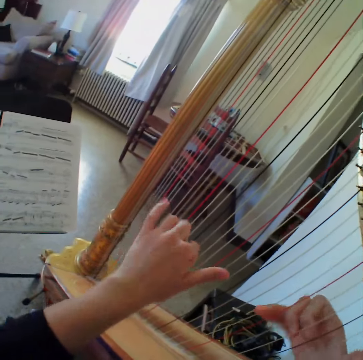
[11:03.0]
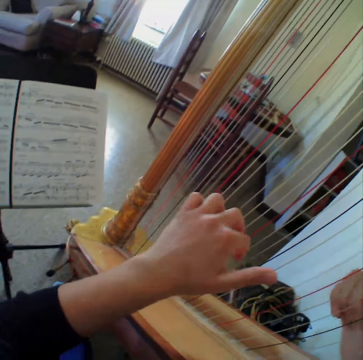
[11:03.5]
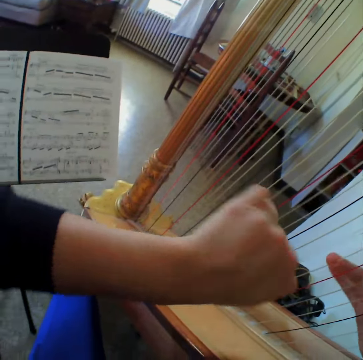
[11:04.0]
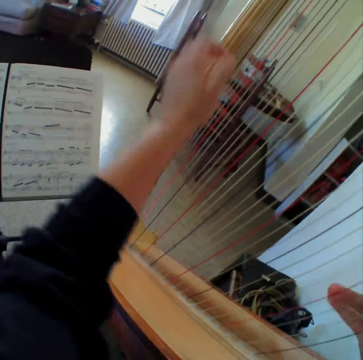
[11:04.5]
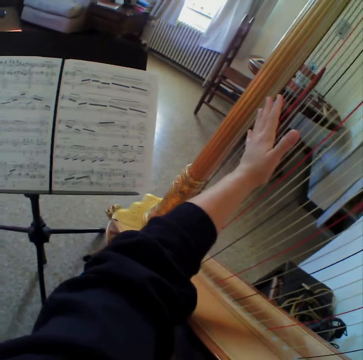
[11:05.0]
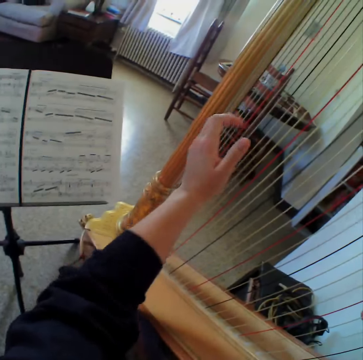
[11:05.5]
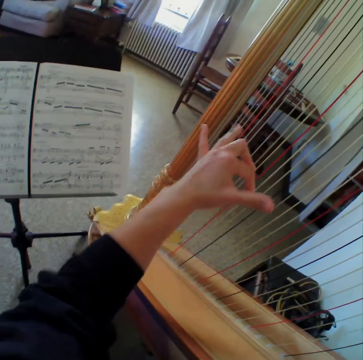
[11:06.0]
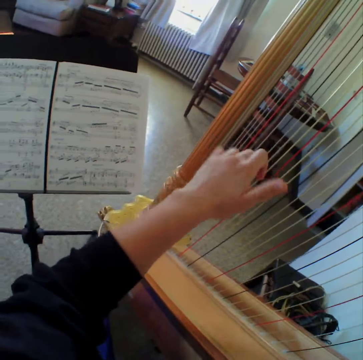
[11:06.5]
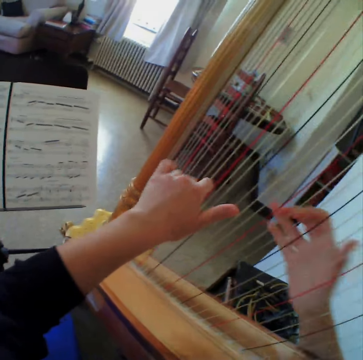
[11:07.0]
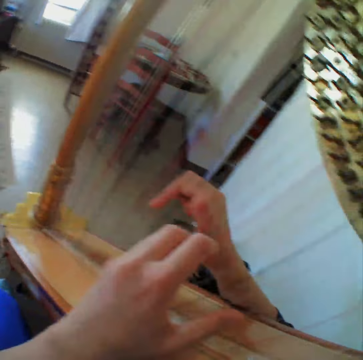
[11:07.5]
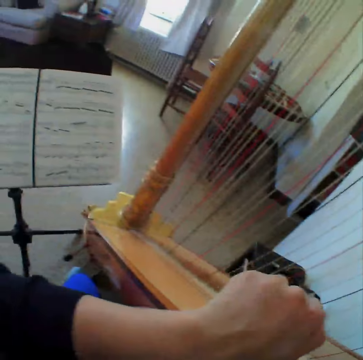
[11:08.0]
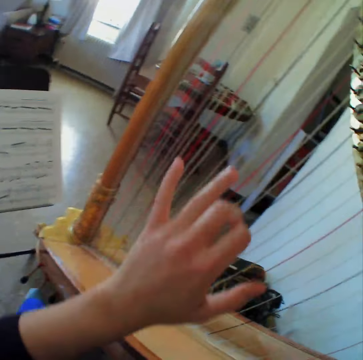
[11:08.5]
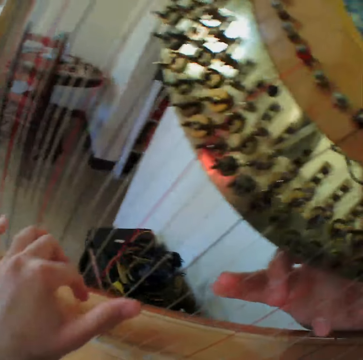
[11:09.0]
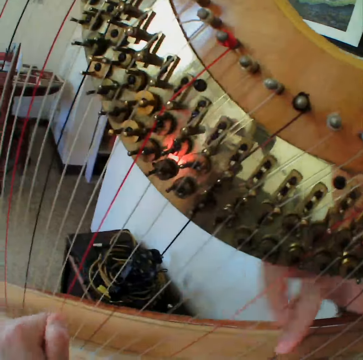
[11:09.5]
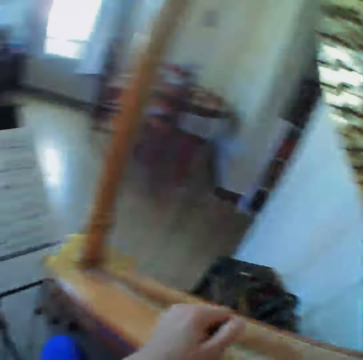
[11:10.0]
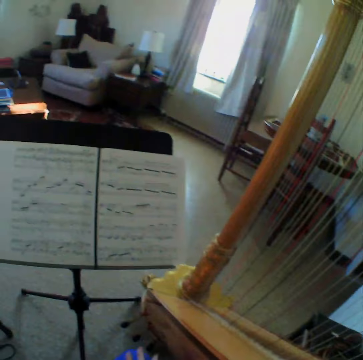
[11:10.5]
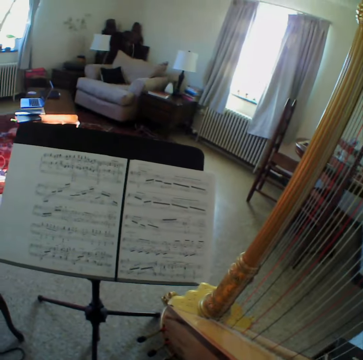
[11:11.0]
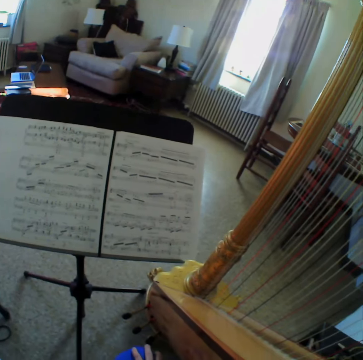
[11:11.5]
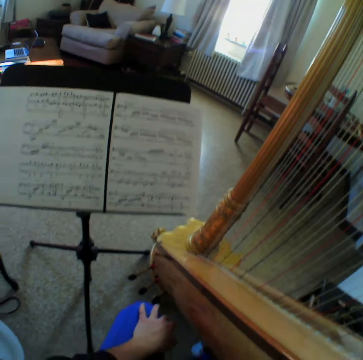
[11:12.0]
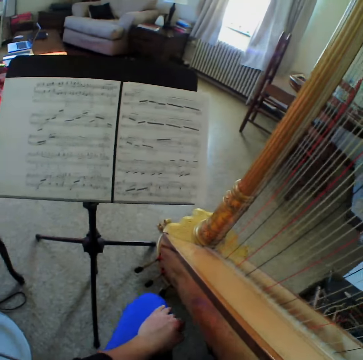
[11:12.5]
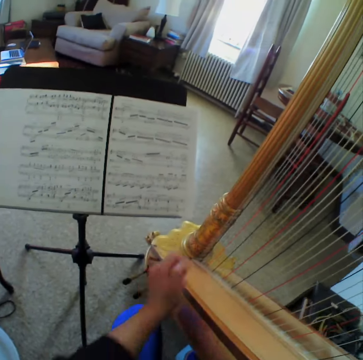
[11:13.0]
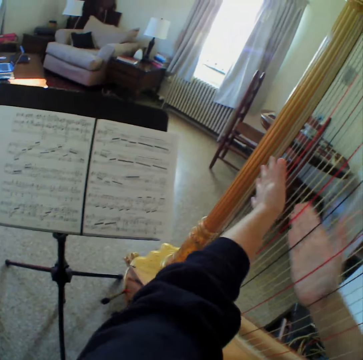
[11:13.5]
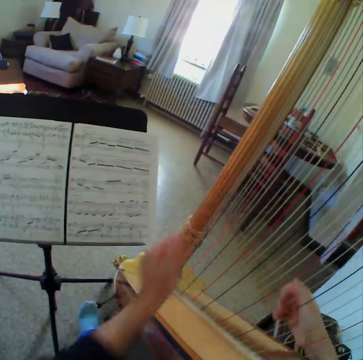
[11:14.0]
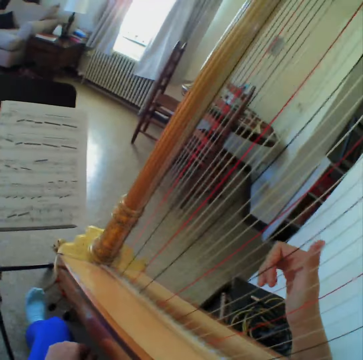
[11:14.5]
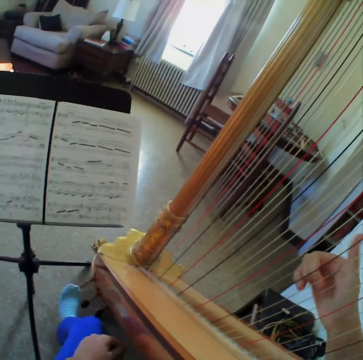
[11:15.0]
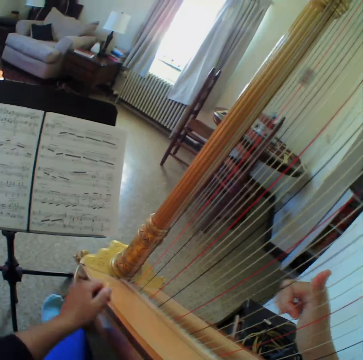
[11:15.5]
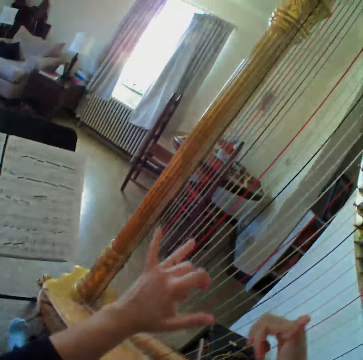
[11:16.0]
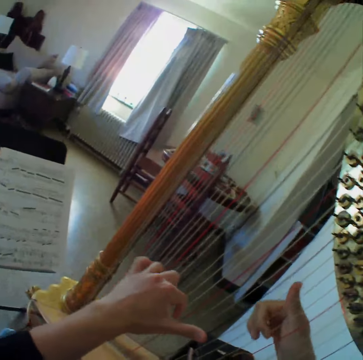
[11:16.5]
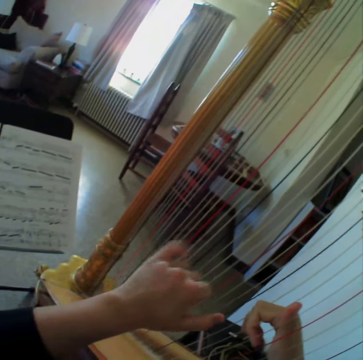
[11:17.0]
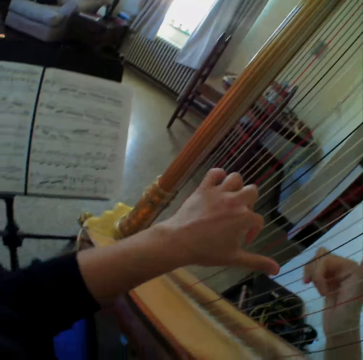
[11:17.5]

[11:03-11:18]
The camera wearer reads the music paper. They play the guitar. They read the music paper. They play the guitar. They stop to play the harp. They read the music paper. They start to play the harp again.

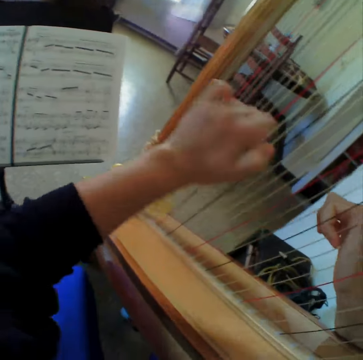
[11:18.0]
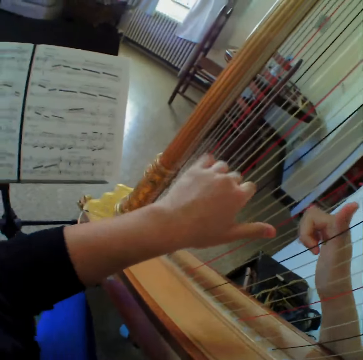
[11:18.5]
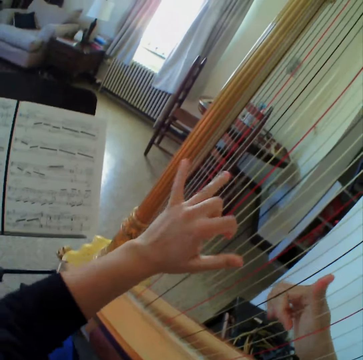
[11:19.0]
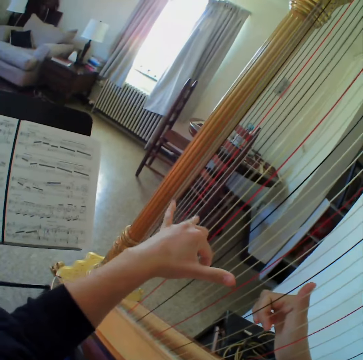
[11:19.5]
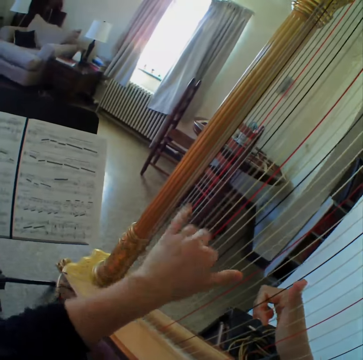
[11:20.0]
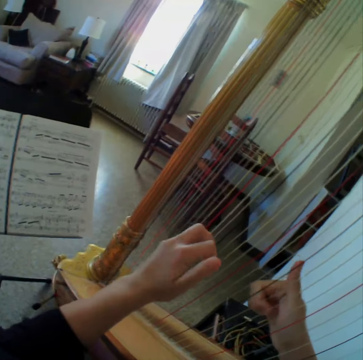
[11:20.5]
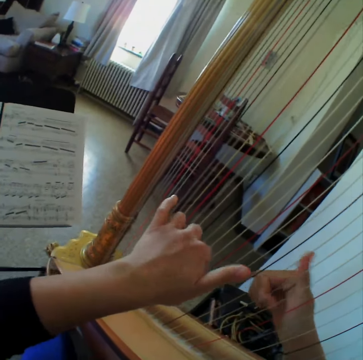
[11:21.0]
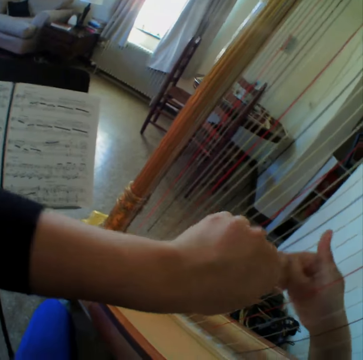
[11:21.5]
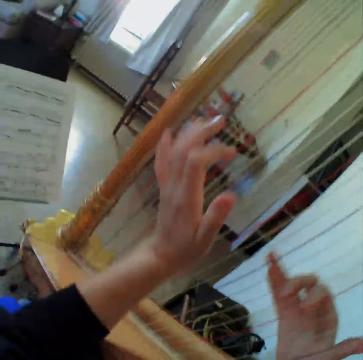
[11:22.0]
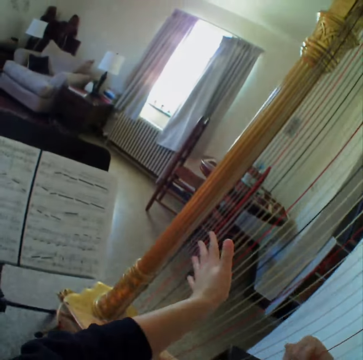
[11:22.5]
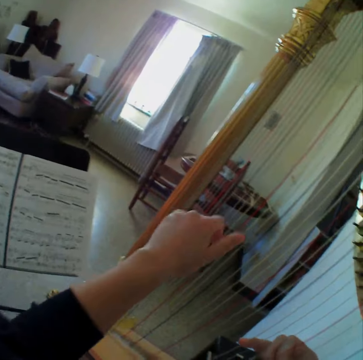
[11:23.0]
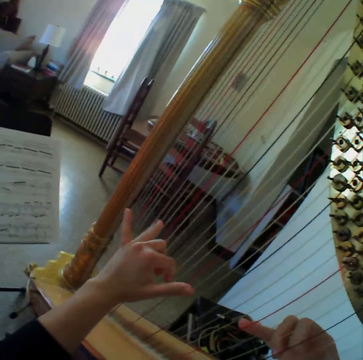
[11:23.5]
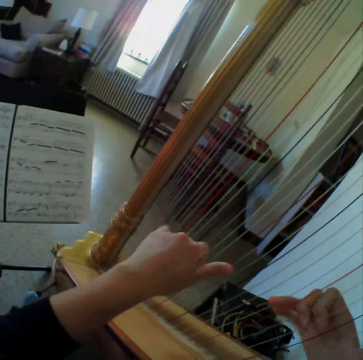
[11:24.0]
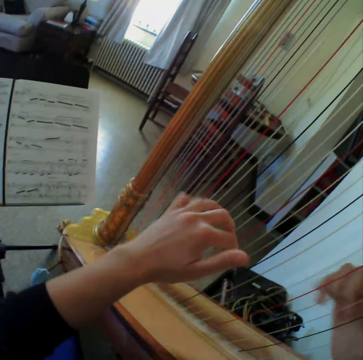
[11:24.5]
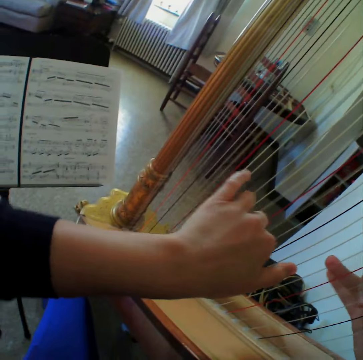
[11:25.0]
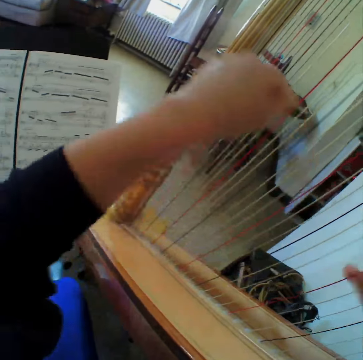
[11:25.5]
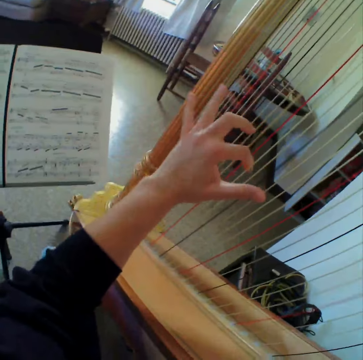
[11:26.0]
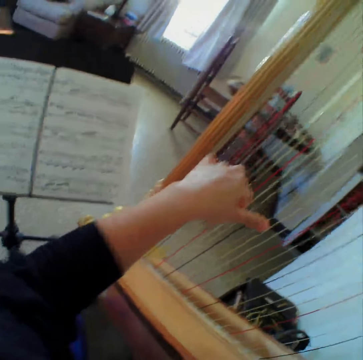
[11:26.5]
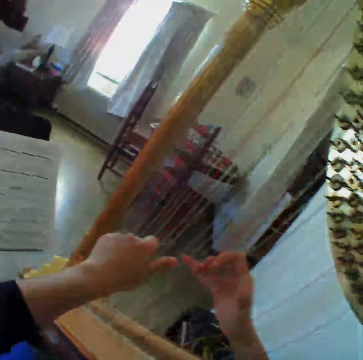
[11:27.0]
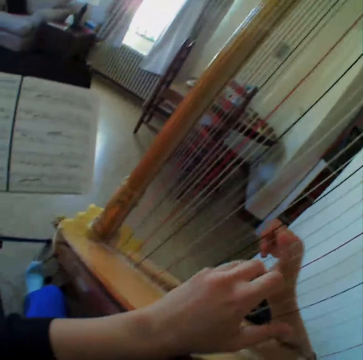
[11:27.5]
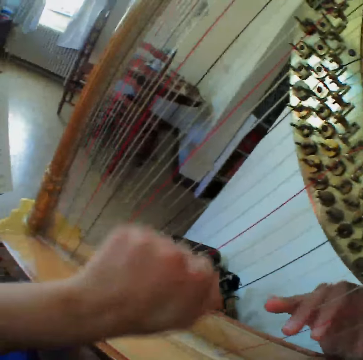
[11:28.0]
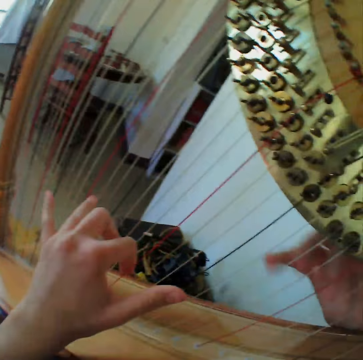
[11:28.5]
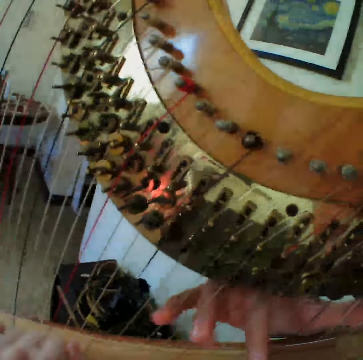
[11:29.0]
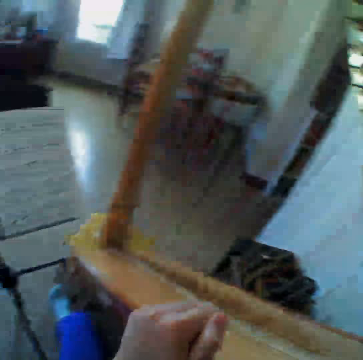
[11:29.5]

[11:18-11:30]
The camera wearer reads the music paper. They play the guitar. They read the music paper. They play the guitar.

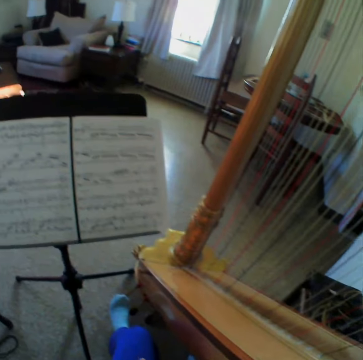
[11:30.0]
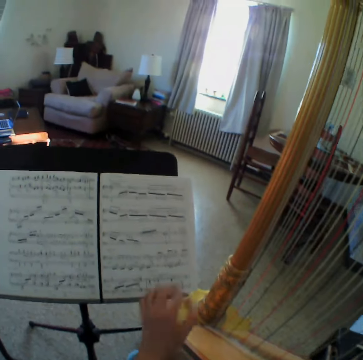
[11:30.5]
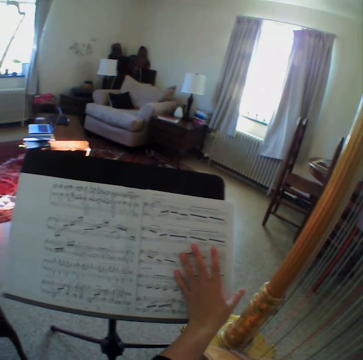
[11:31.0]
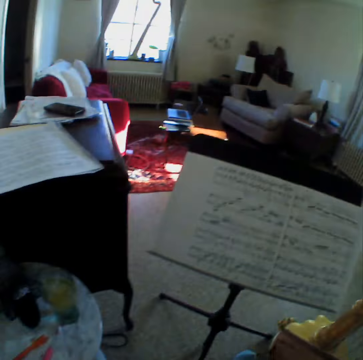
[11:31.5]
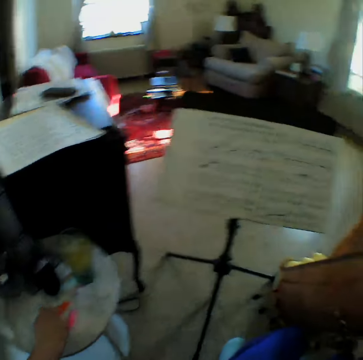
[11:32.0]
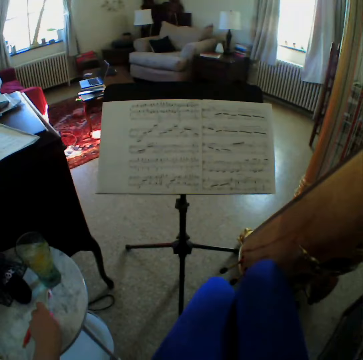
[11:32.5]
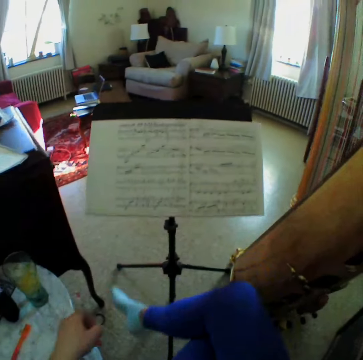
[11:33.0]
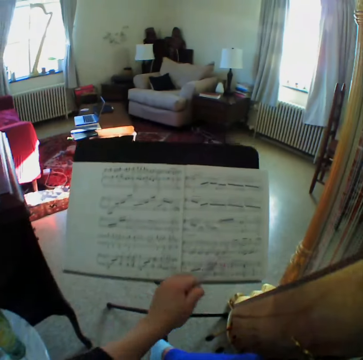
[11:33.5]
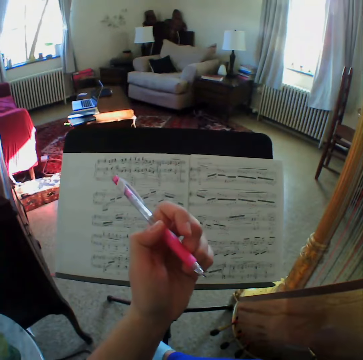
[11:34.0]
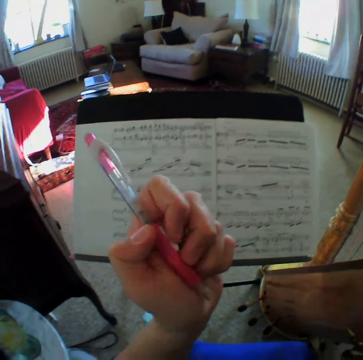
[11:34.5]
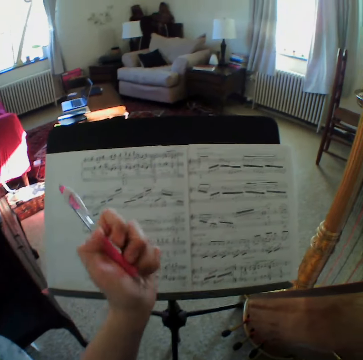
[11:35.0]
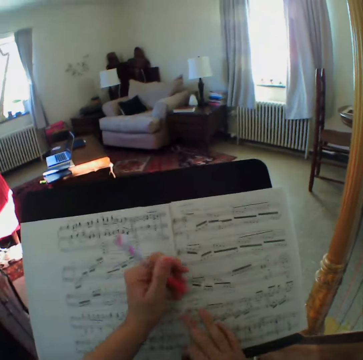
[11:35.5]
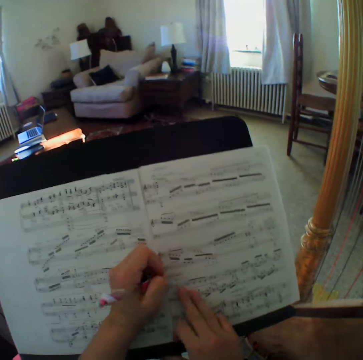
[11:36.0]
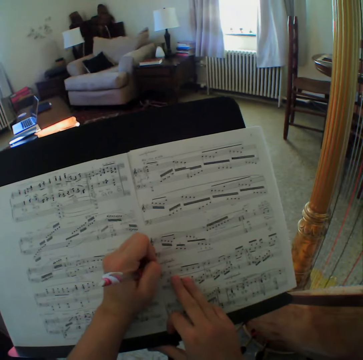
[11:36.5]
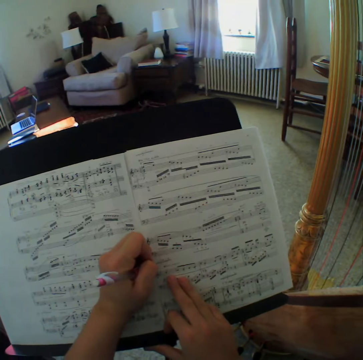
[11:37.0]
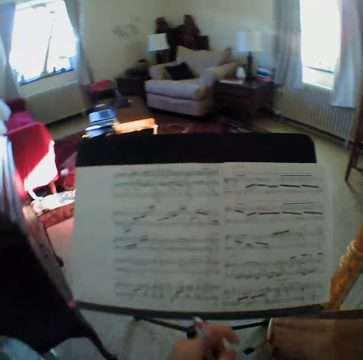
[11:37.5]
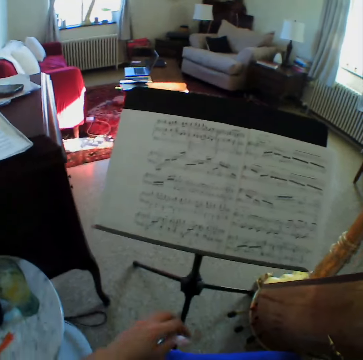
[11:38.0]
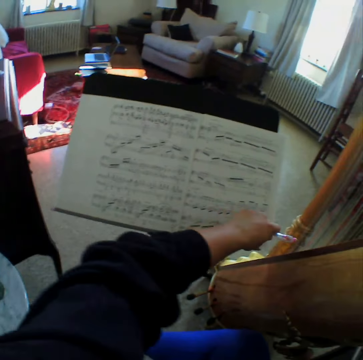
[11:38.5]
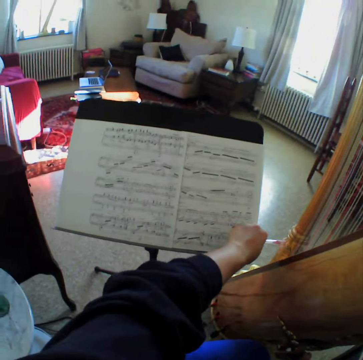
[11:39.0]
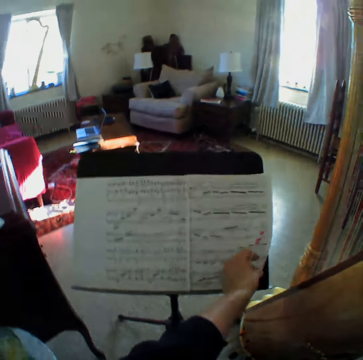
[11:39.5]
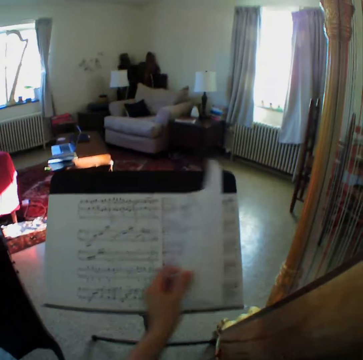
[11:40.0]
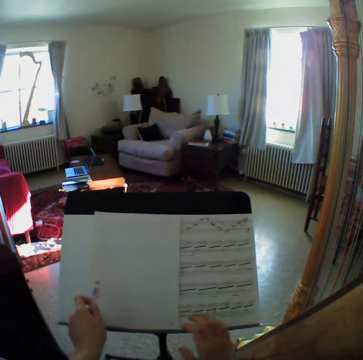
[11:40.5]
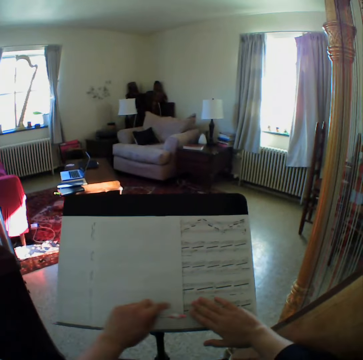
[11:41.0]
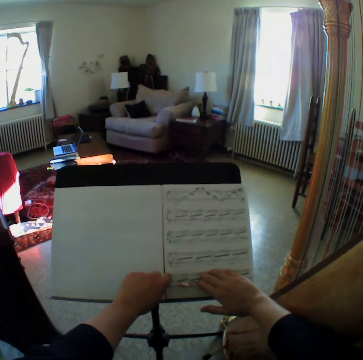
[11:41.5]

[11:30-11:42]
The camera wearer reads the music paper. She touches her music sheet. She takes the pen and moves the legs. She looks at the pen. She holds the pen. She writes on the music paper. She holds the pen. She turns the music paper.
